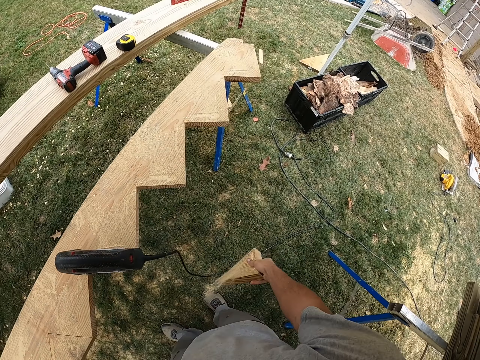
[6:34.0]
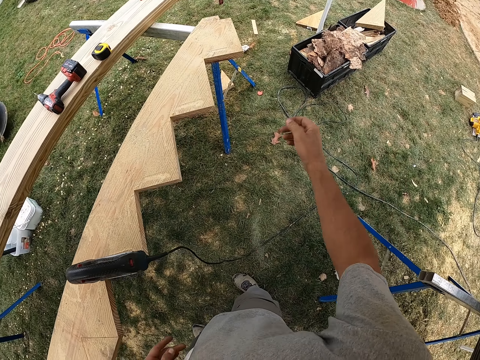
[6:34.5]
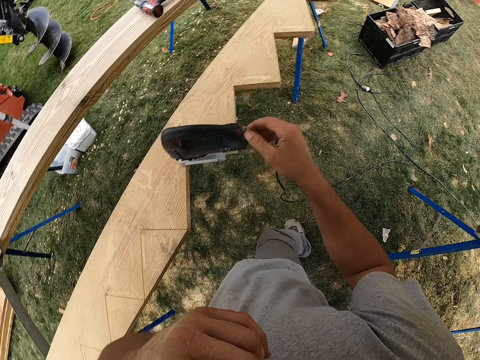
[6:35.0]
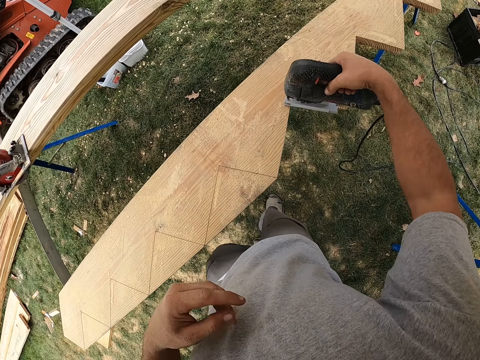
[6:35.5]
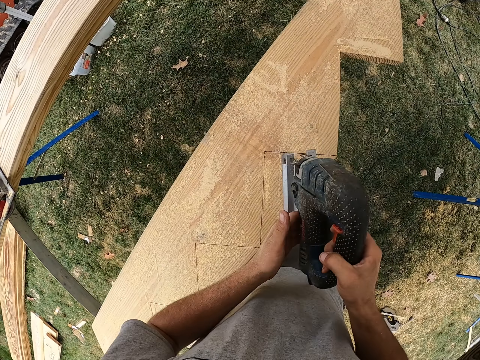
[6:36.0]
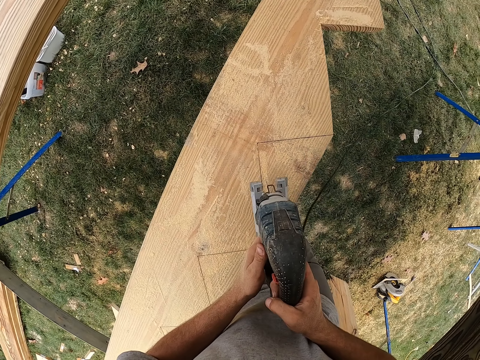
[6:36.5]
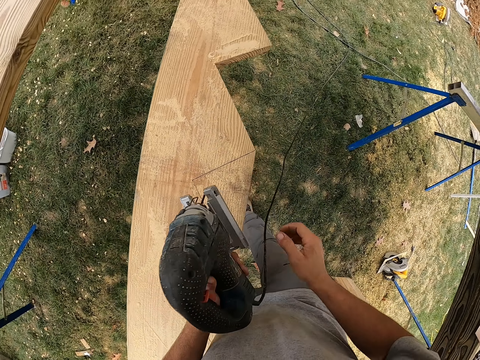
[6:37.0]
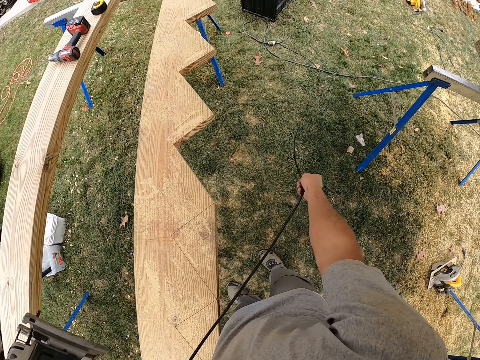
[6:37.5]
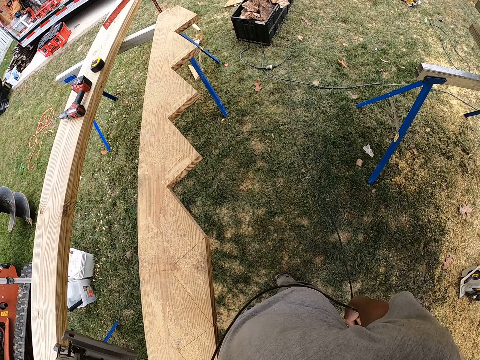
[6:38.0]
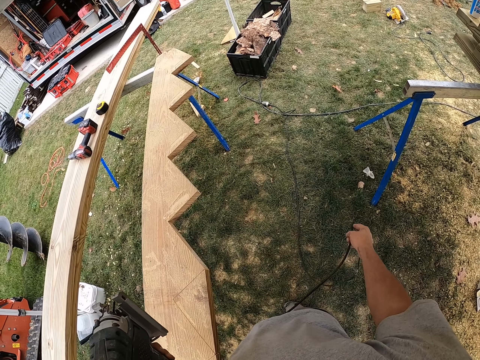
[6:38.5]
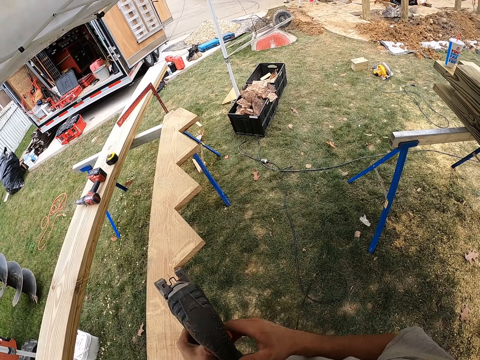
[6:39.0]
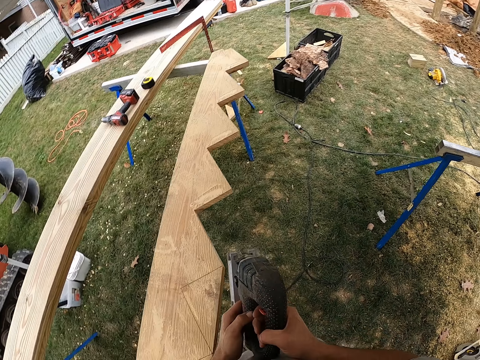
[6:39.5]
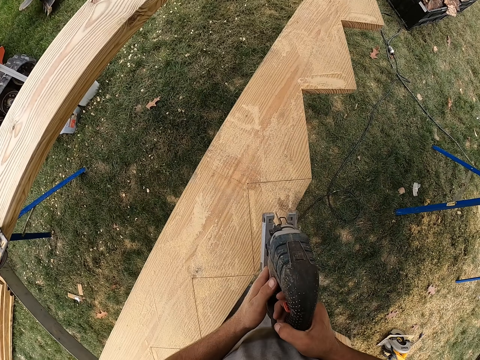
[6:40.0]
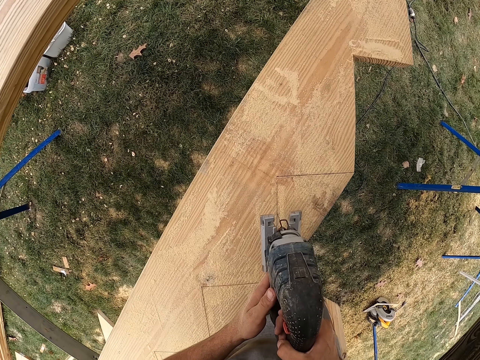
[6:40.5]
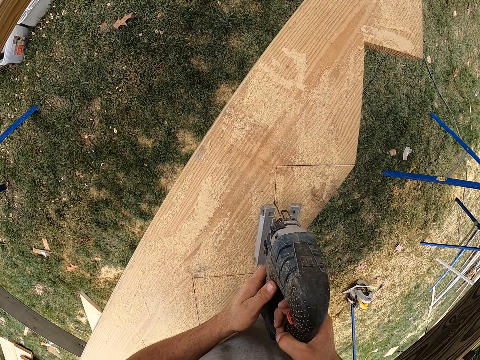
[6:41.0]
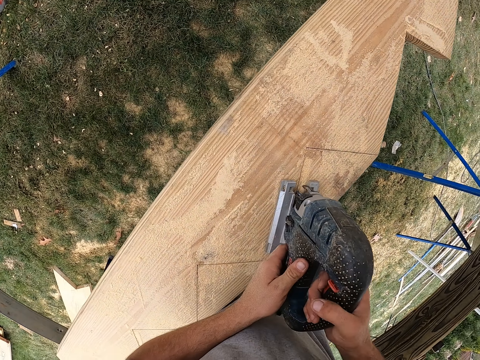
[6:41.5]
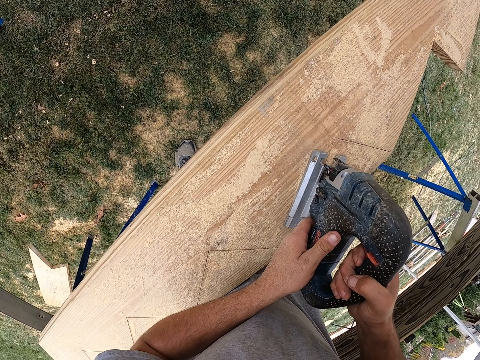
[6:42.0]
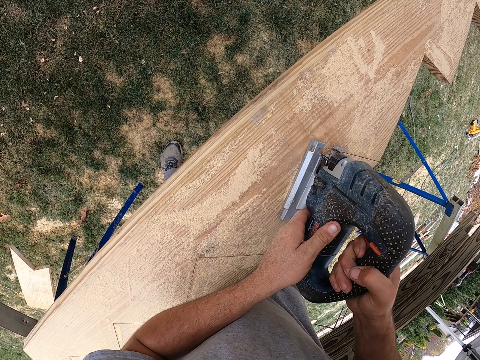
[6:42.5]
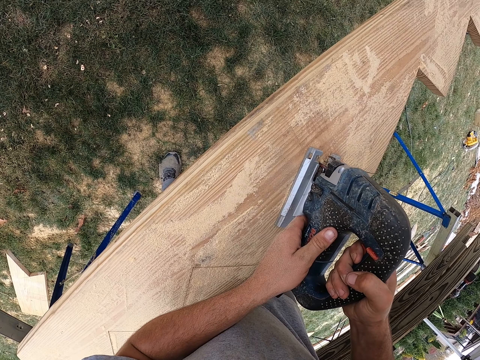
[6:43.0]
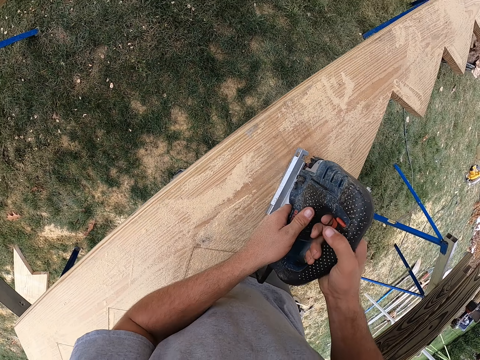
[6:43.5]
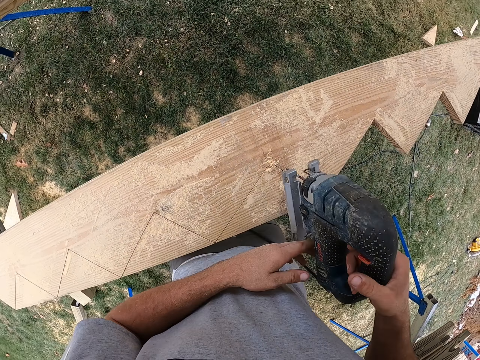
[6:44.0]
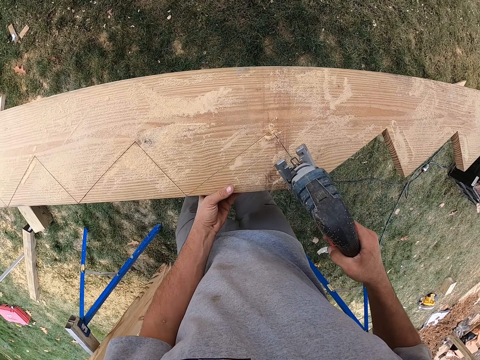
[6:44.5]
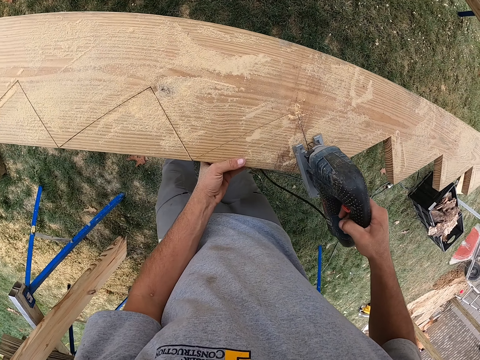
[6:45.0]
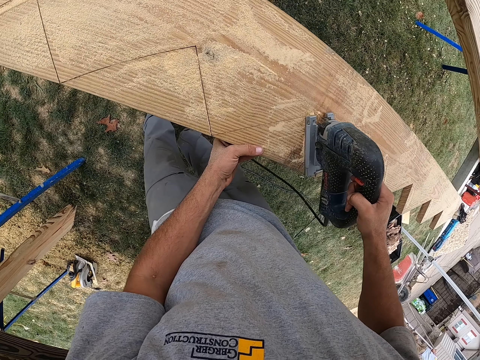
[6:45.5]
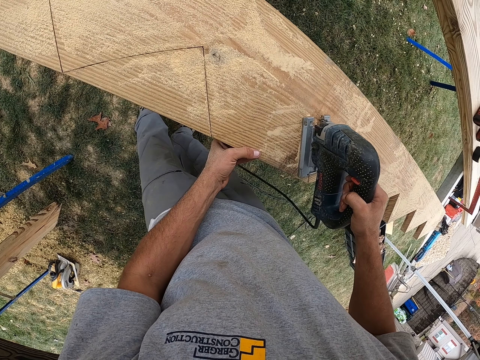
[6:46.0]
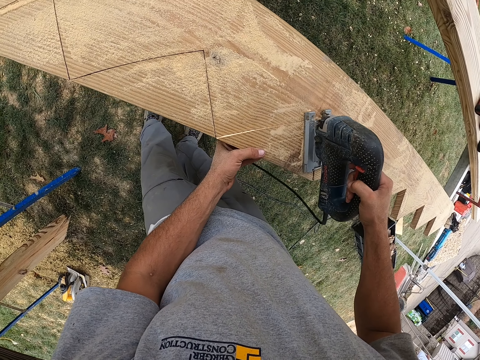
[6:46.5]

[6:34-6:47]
The camera wearer switches a piece of wood to the other hand. They throw the wood piece in a crate. They pick up the wood cutter or jigsaw. They cut wood. They pull a cable. They cut wood with the jigsaw. They lift the wood cutter. They cut wood.

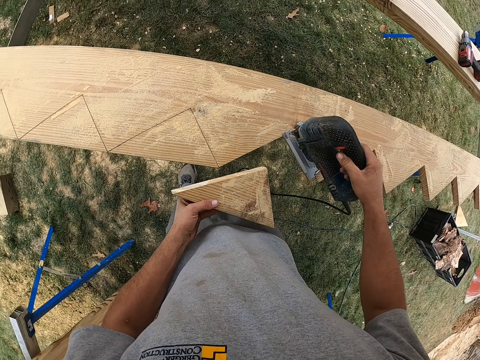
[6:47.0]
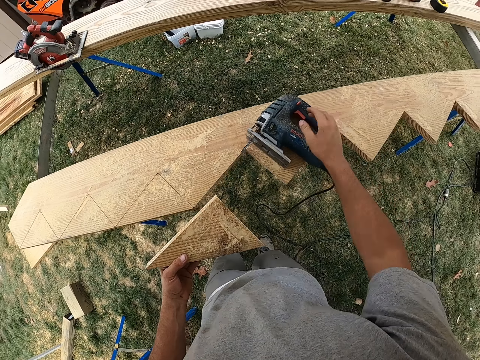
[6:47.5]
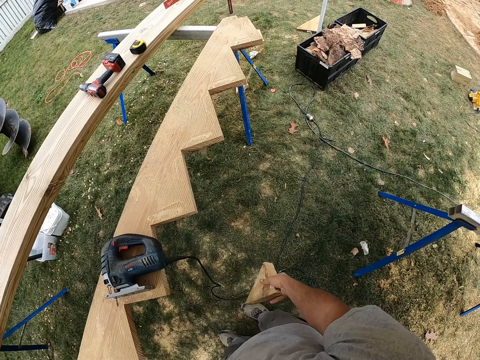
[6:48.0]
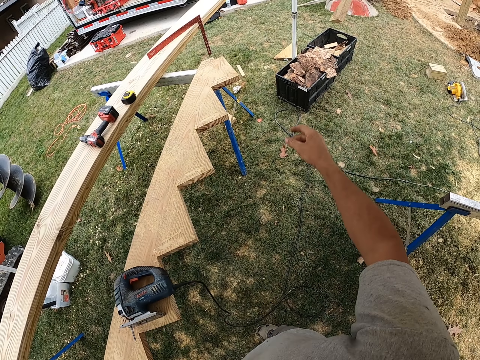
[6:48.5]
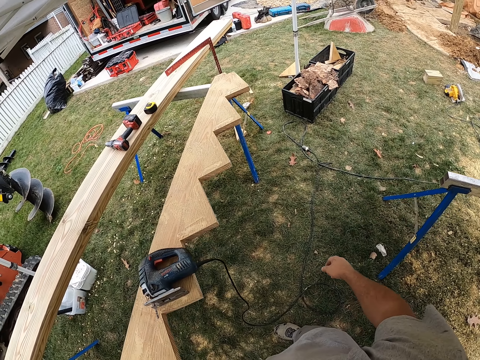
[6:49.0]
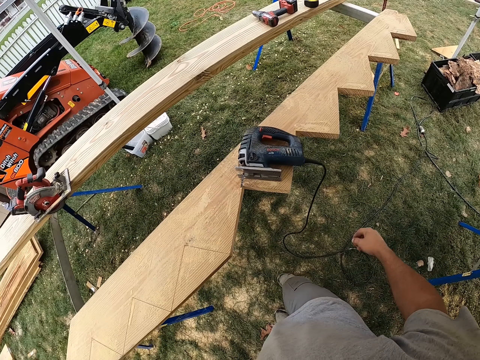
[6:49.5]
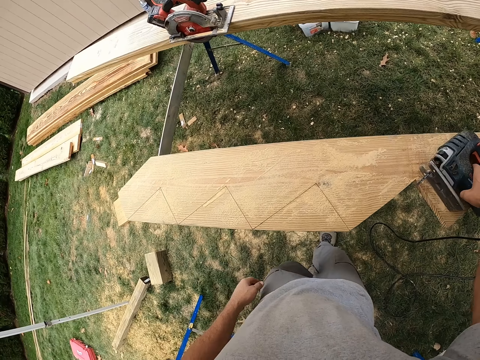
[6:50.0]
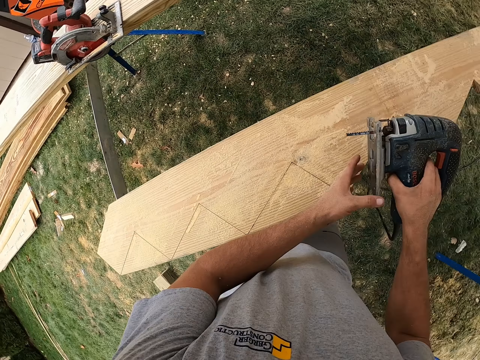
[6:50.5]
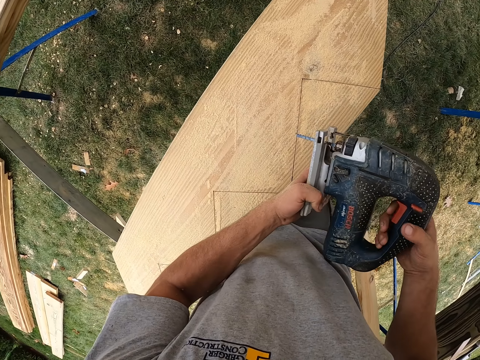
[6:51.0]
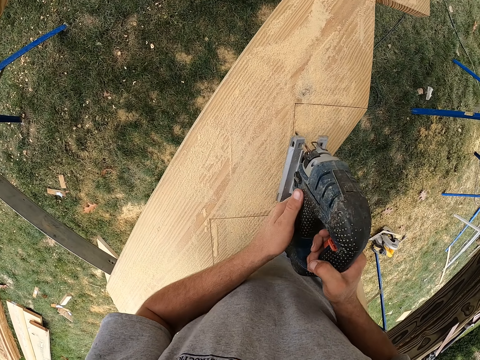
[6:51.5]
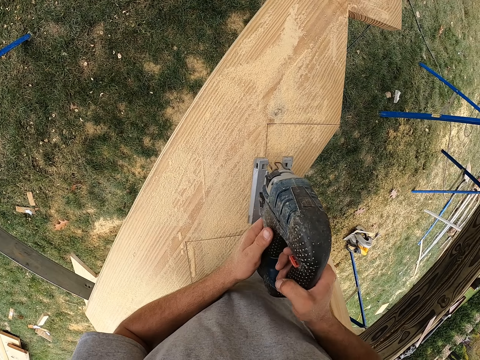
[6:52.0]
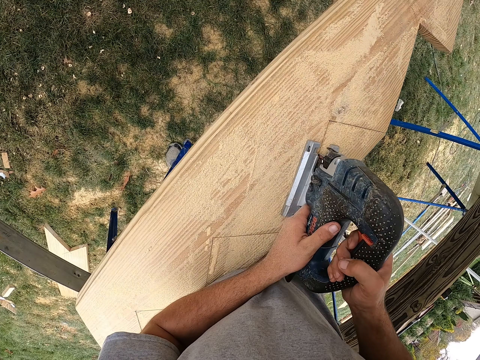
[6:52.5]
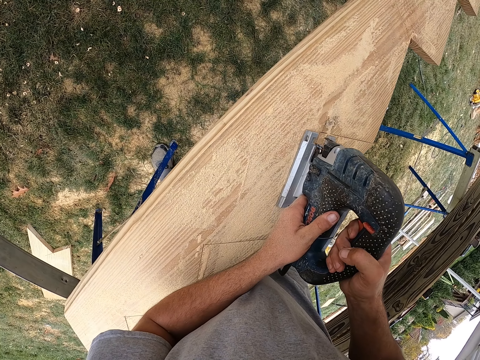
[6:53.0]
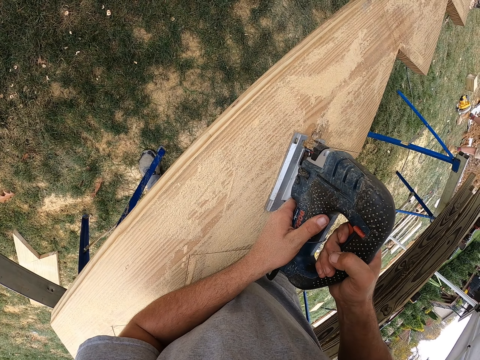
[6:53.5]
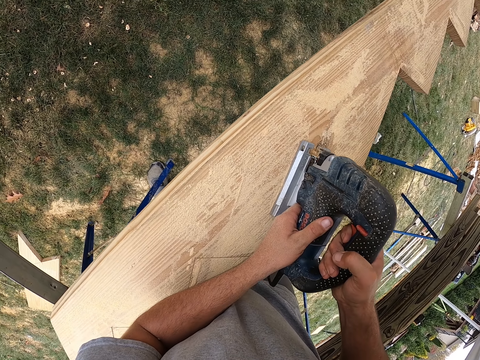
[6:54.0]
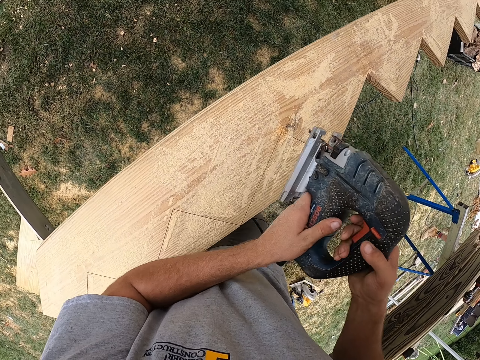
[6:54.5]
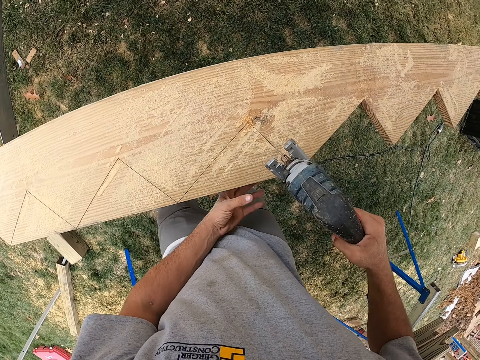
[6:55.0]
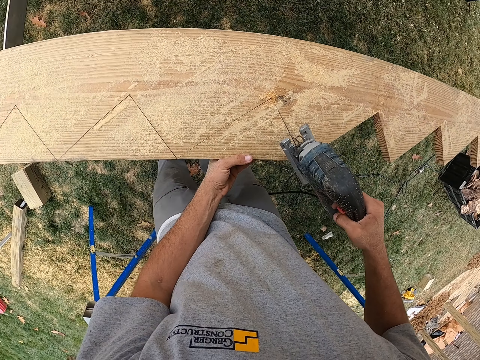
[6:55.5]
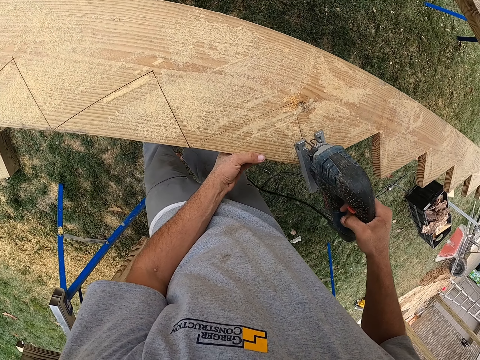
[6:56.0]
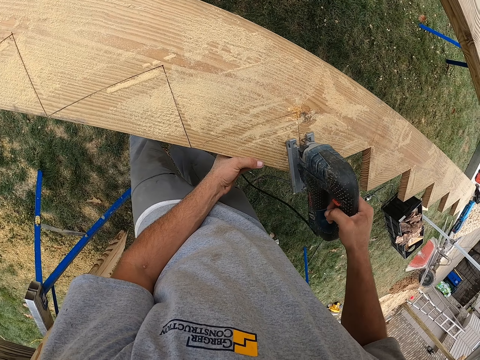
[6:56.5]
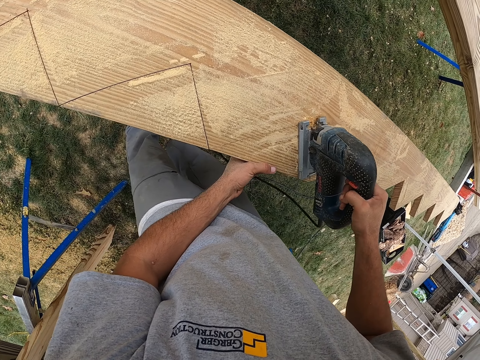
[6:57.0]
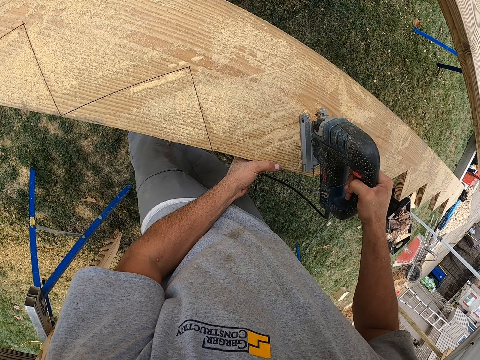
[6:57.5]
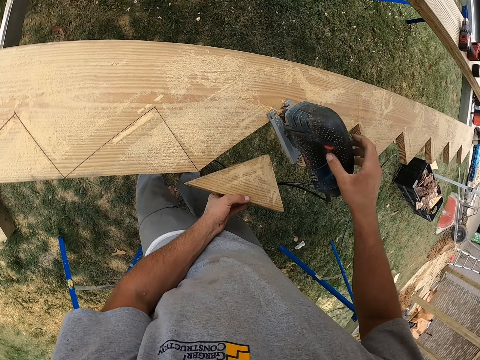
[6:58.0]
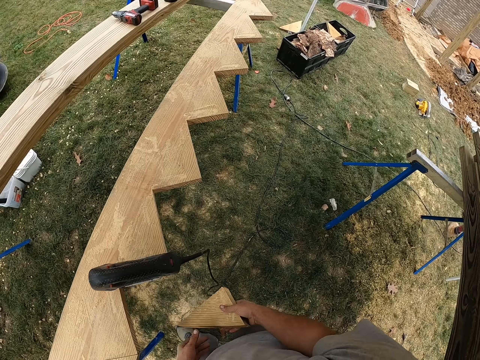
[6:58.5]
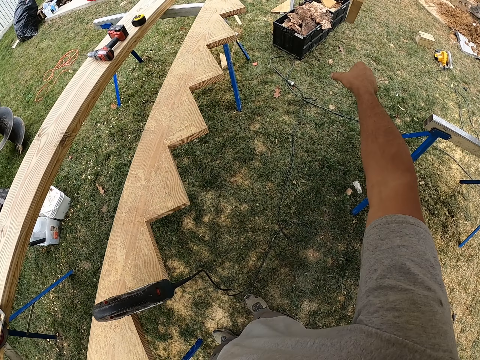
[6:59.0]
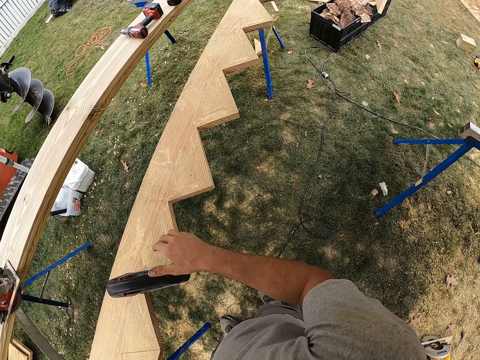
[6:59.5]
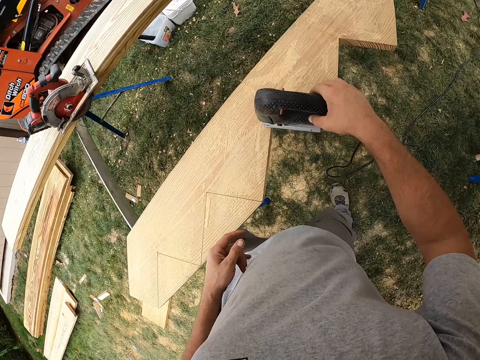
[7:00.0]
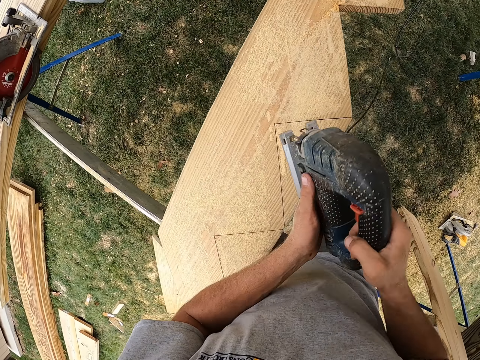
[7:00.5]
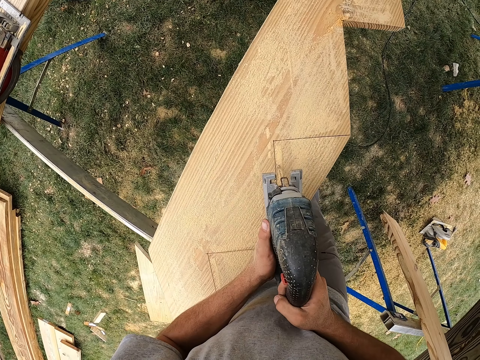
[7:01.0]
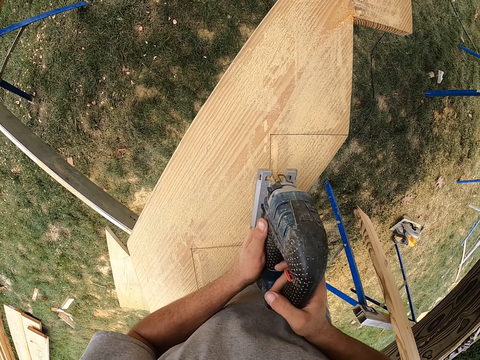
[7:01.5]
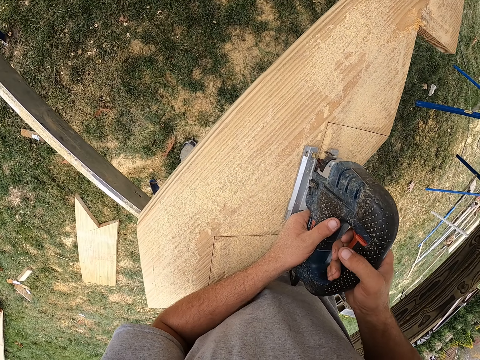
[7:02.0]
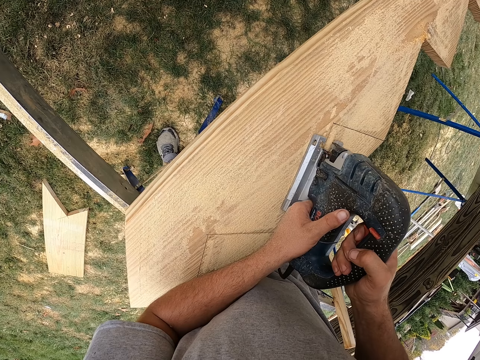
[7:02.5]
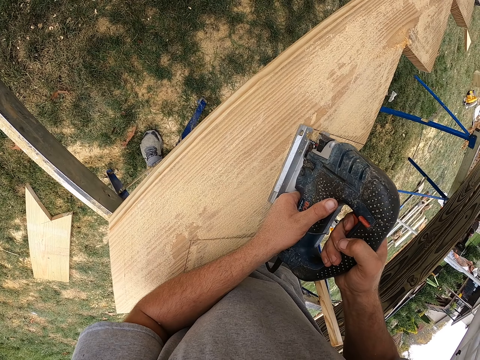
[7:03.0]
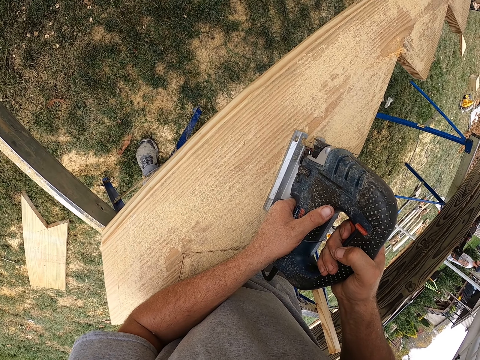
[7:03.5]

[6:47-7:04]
The camera wearer picks up wood. They cut the wood. They switch a piece of wood to the other hand. They put the wood cutter or jigsaw down. They throw the wood piece in a crate. They pick up the wood cutter. They cut wood with the jigsaw. A man walks. He walks again. The camera wearer cuts wood. They take wood. They switch a piece of wood to the other hand. They throw the wood piece in the crate. They pick up the wood cutter. They cut wood with the jigsaw.
